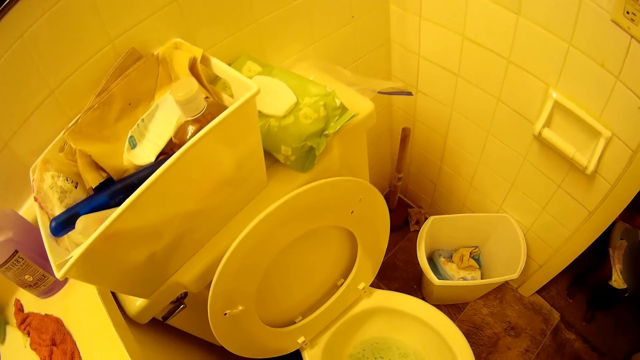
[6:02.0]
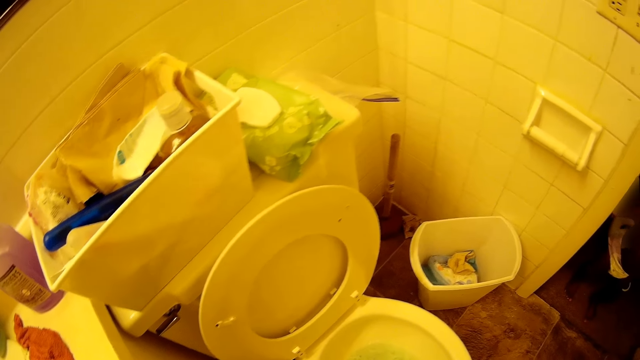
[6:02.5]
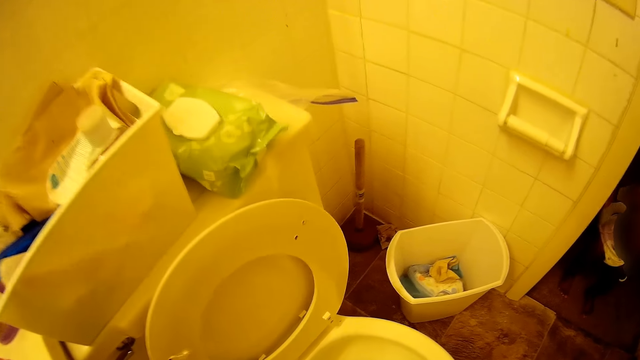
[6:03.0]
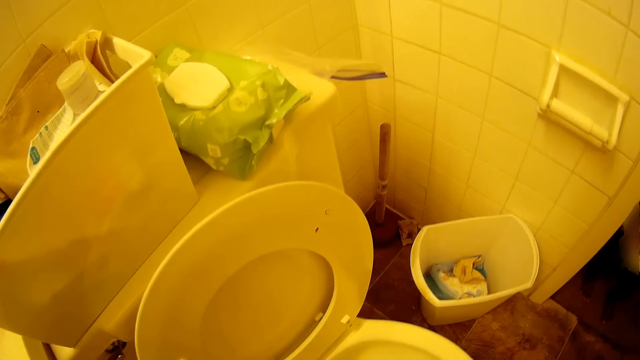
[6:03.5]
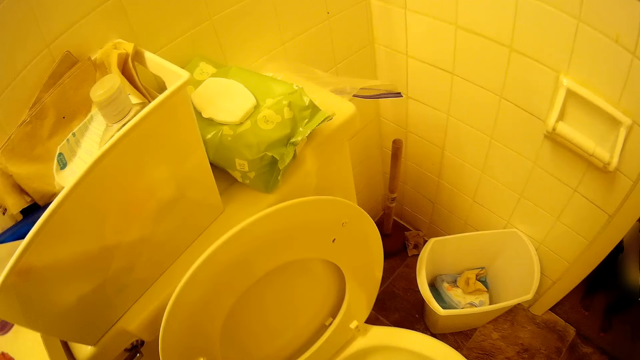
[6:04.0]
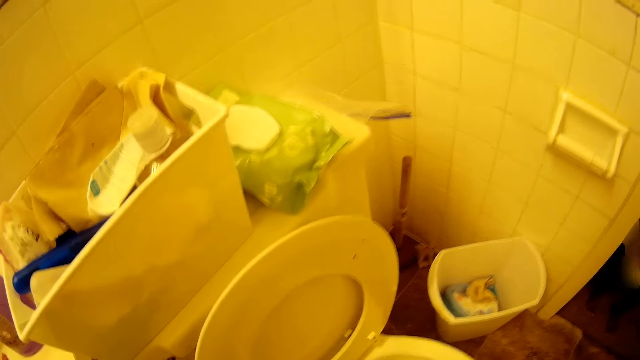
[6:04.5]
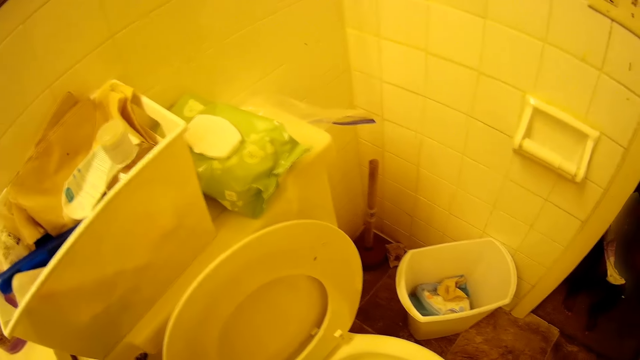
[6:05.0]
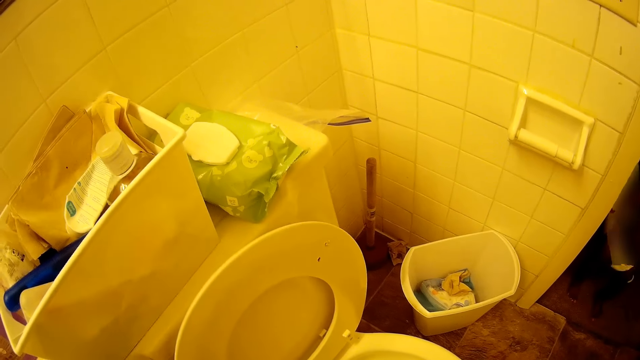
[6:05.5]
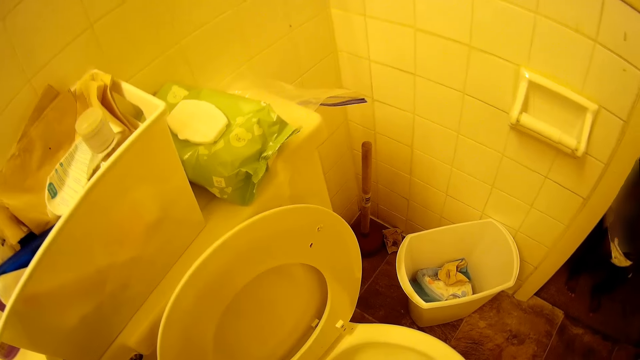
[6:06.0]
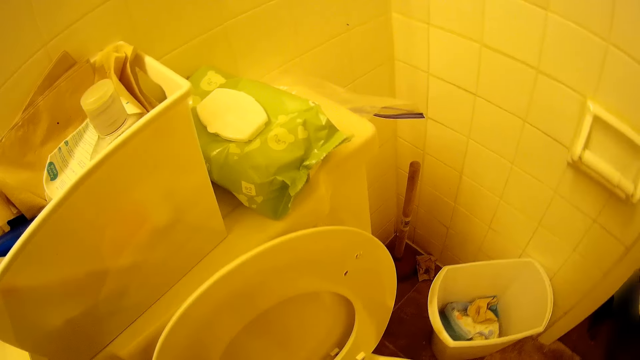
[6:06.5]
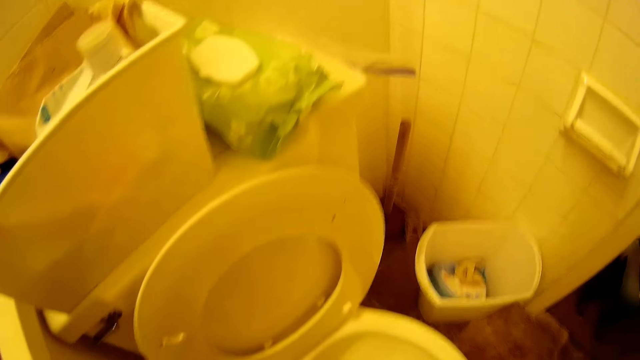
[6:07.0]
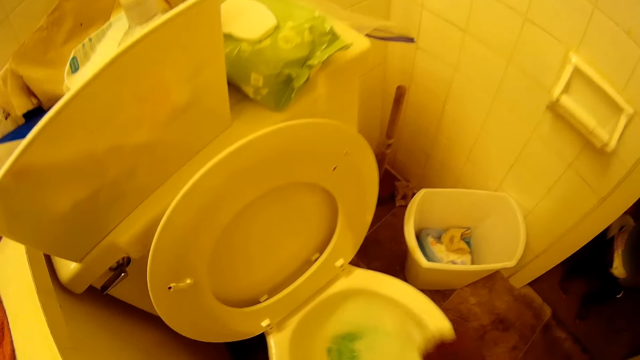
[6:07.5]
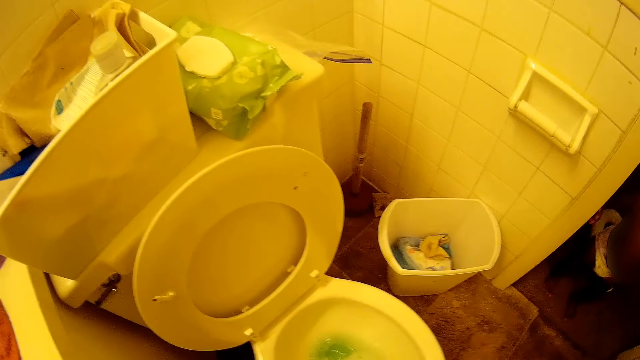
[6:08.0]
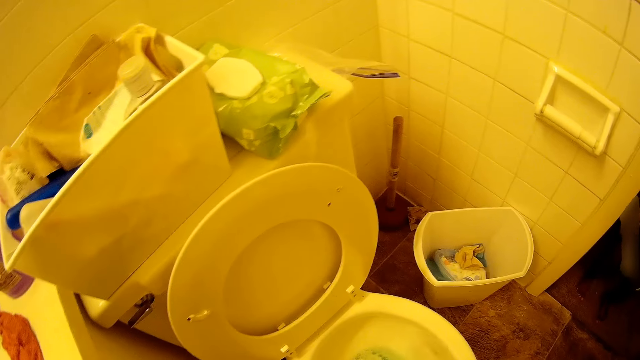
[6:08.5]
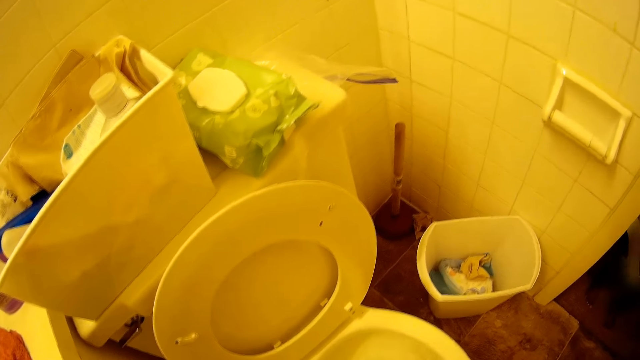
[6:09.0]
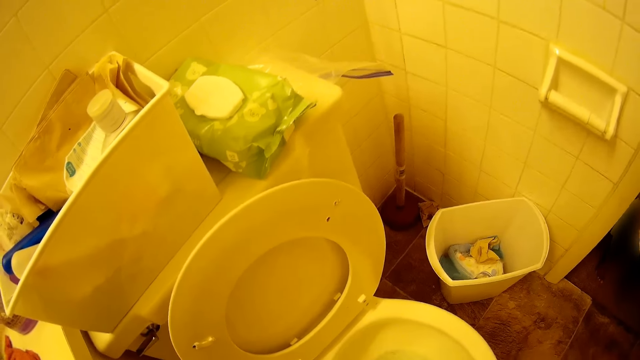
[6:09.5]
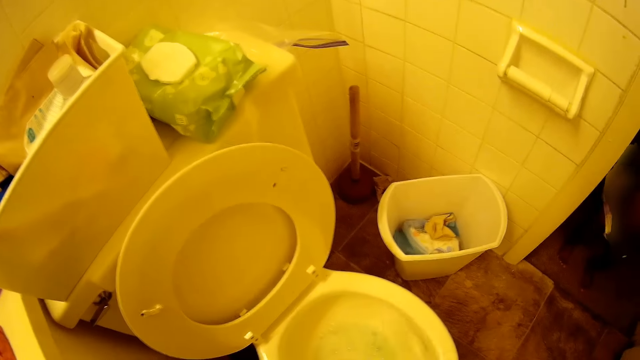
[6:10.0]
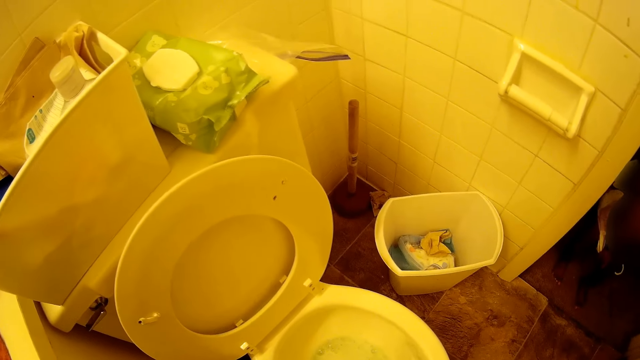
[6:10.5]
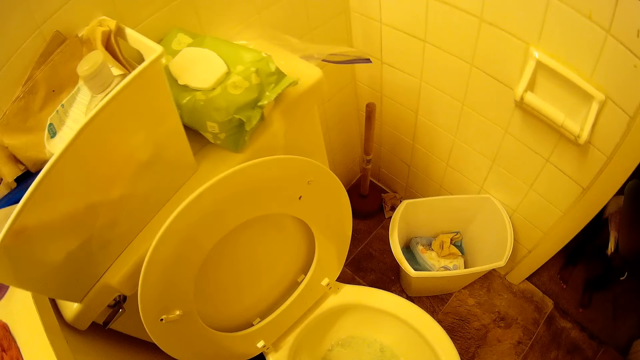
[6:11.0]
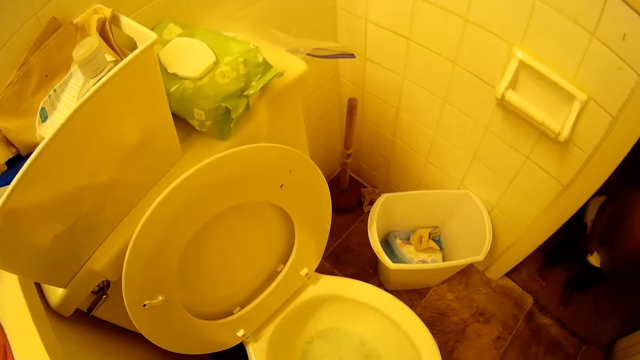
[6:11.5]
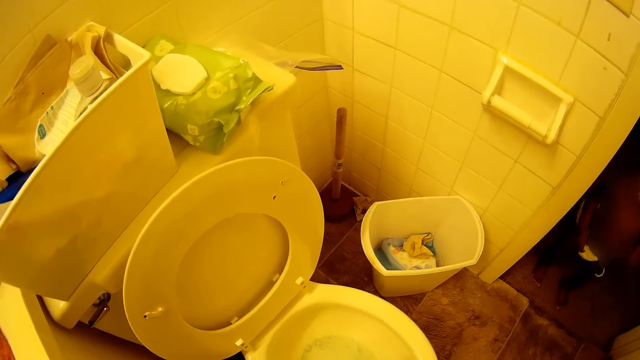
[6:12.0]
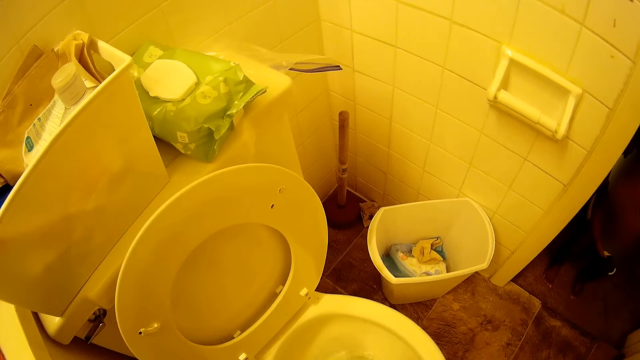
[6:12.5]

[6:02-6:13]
The camera wearer looks at the bathroom wall. They wash the toilet bowl using the toilet brush.

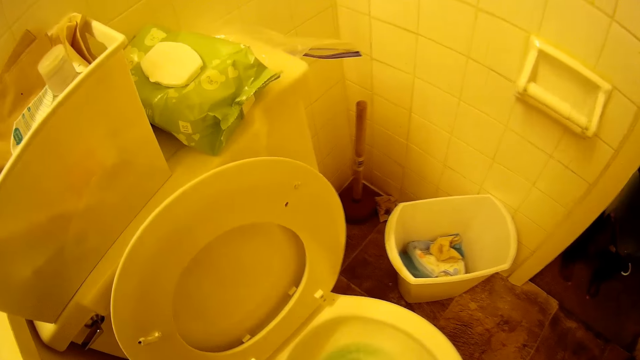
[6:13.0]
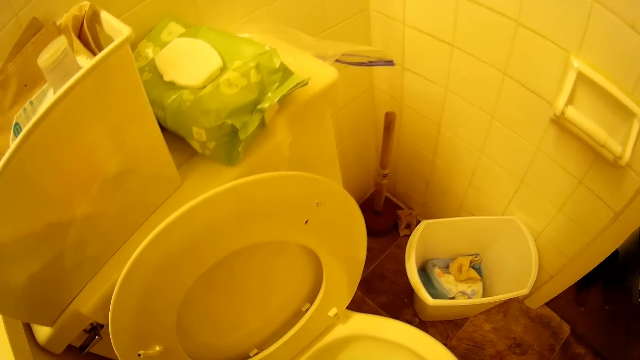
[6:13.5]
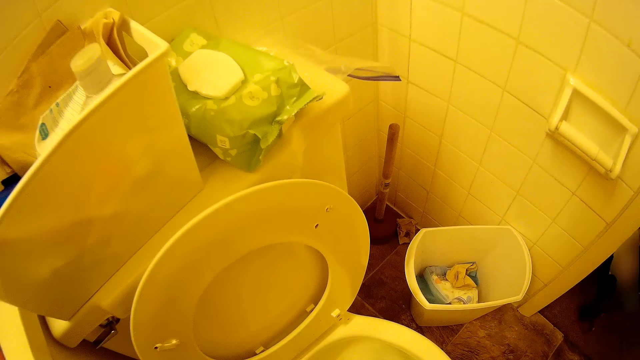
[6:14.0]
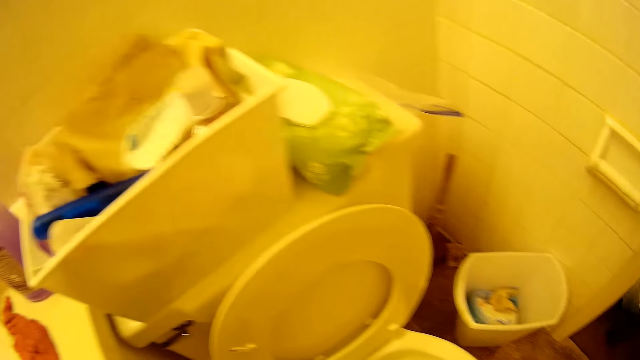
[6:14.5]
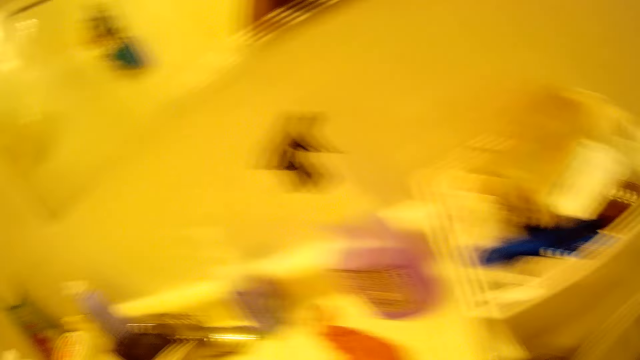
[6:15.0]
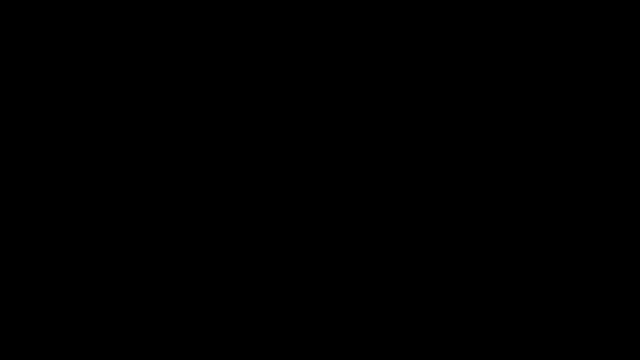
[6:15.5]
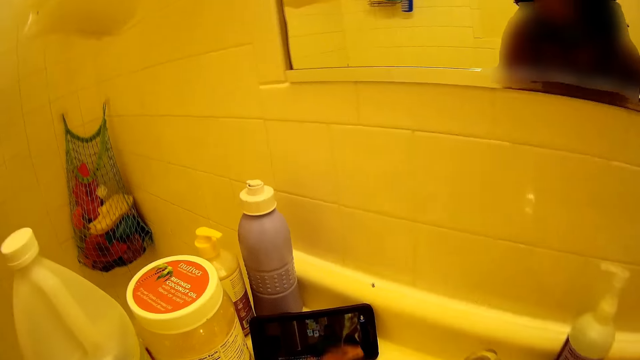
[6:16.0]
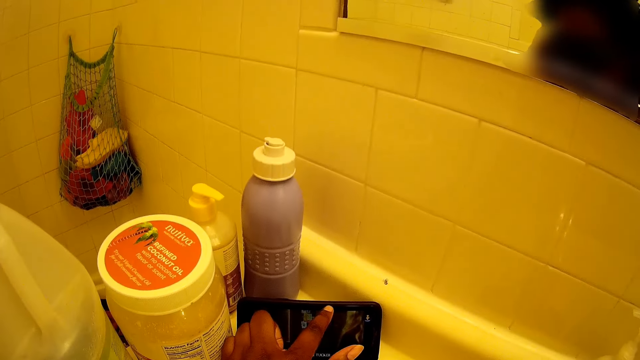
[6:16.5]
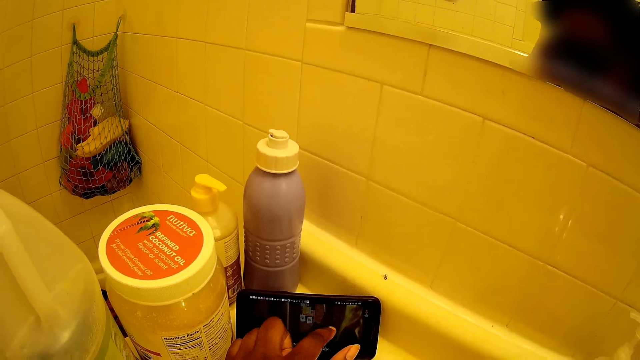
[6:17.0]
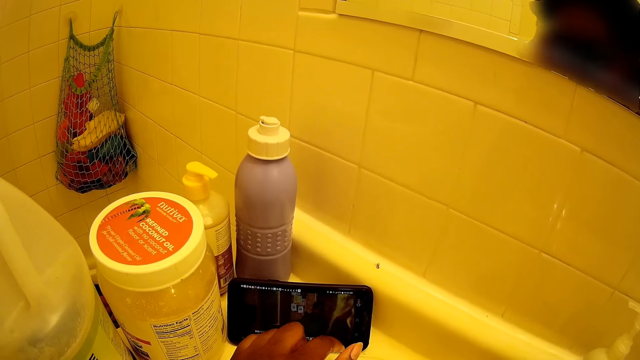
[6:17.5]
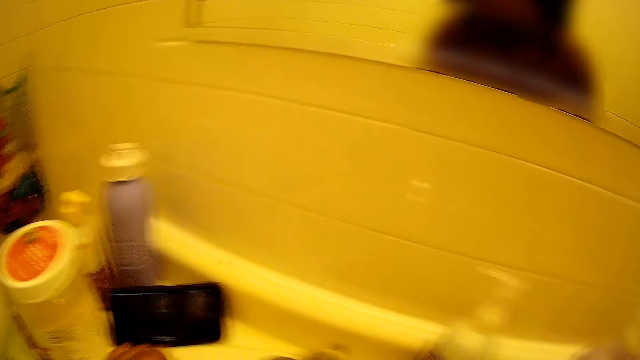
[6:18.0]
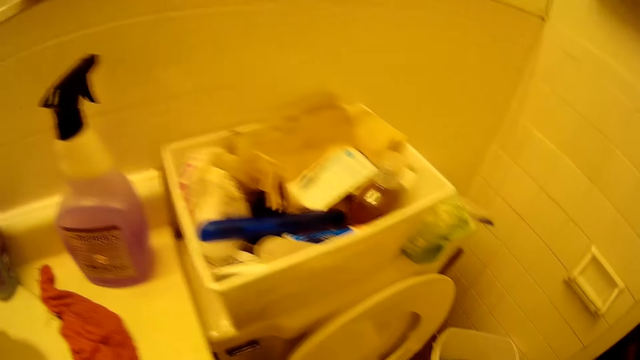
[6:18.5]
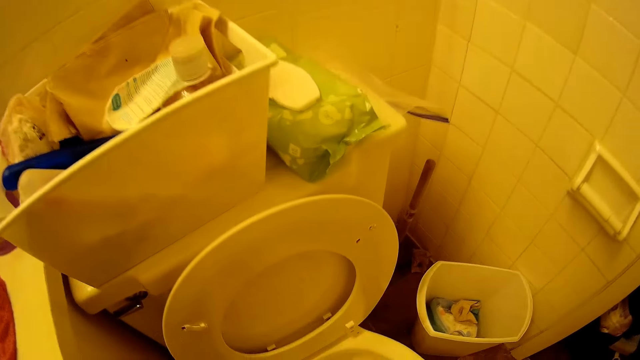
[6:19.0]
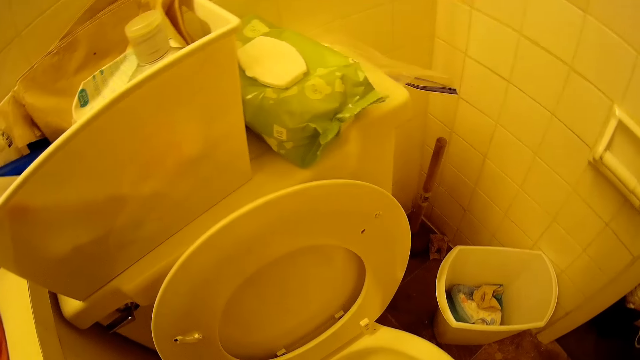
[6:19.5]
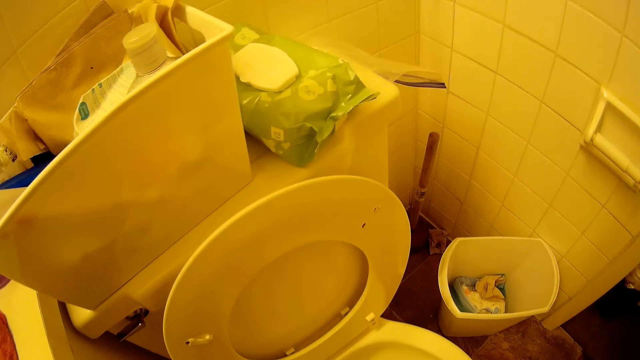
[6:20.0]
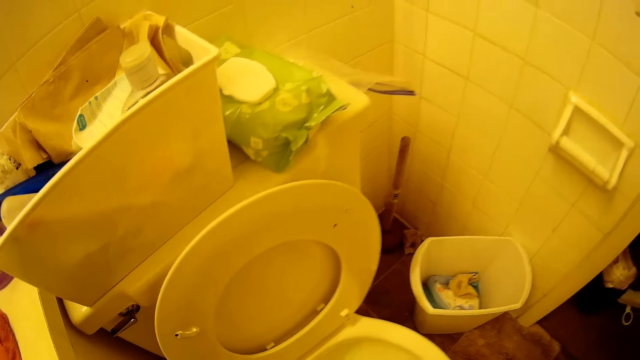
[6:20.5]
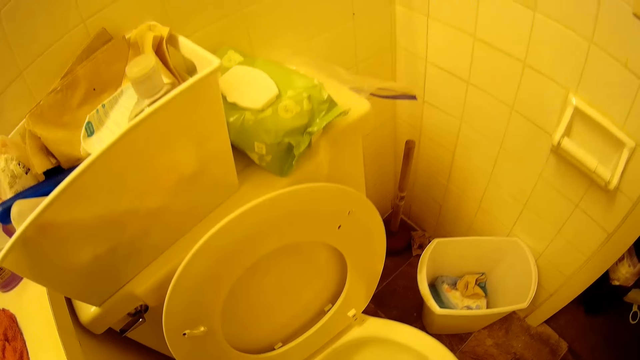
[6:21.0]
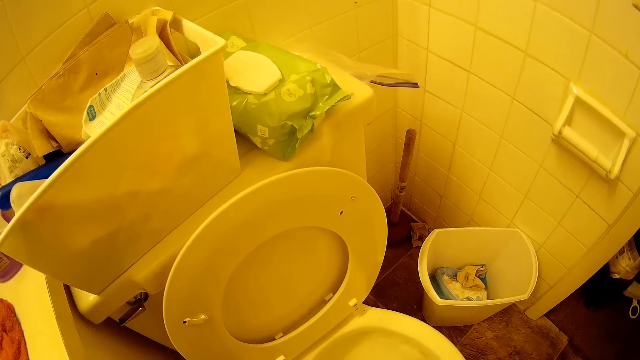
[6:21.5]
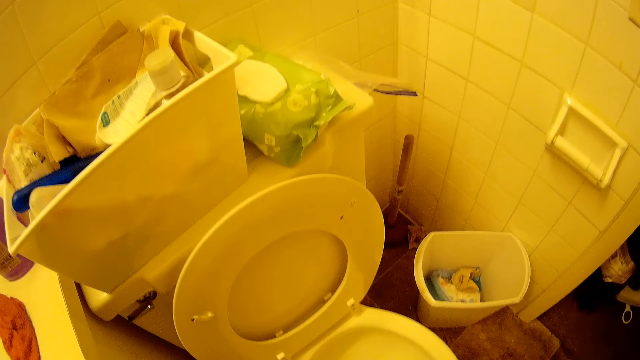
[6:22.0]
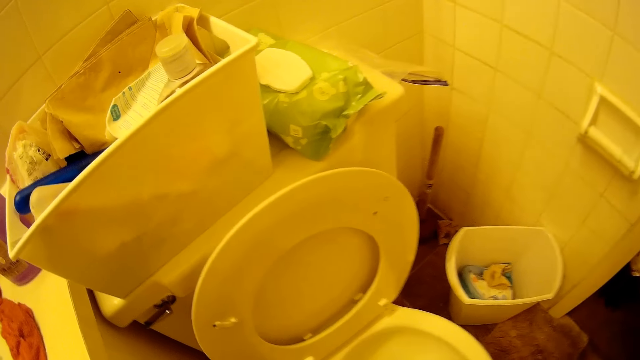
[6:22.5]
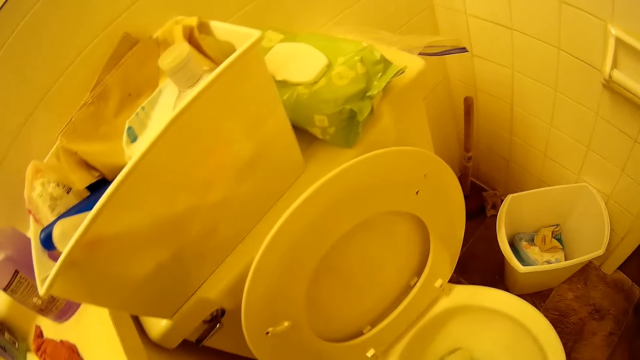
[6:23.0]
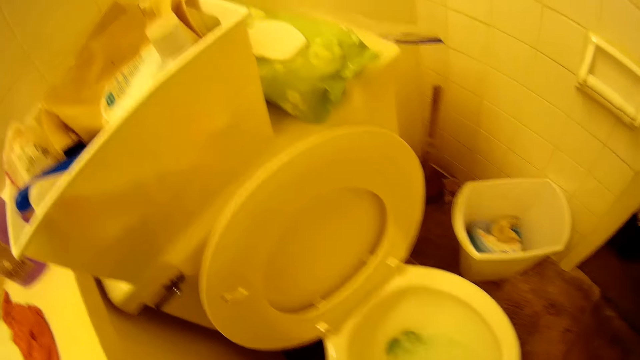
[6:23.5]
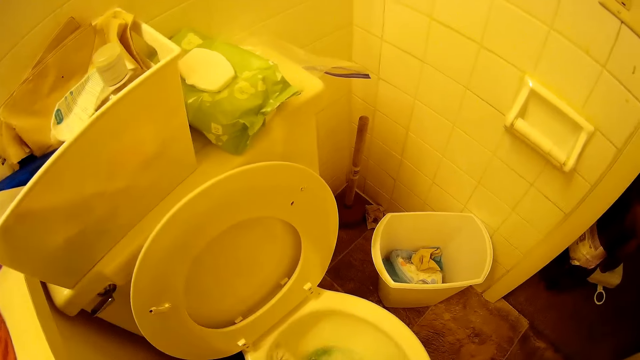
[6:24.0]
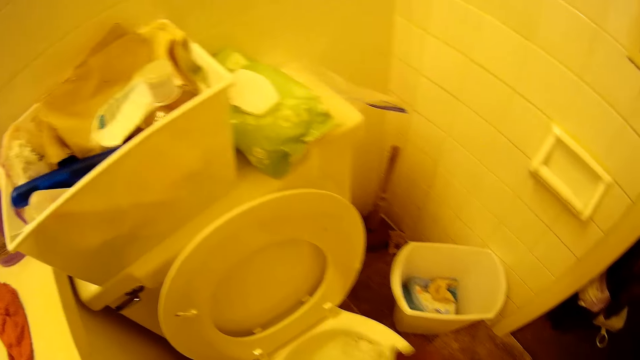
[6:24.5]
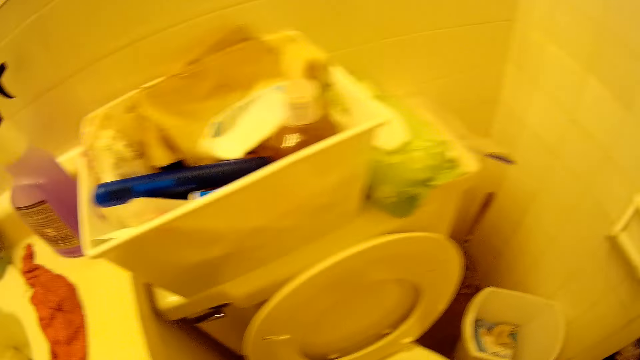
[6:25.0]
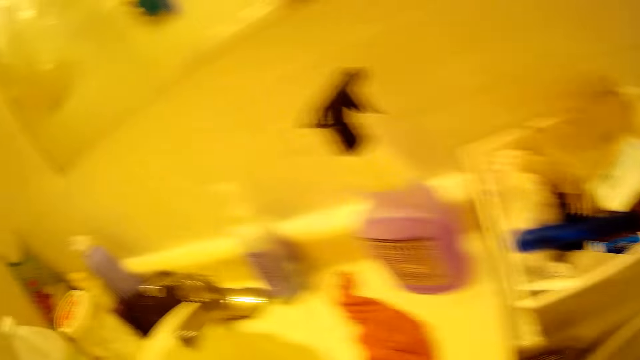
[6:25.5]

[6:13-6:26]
The camera wearer looks at the rectangular box on the flush tank. She looks at the sink. She operates the phone on the basin with her left hand. She looks at the rectangular box on the flush tank. She scrubs the toilet with the toilet brush in her right hand.
